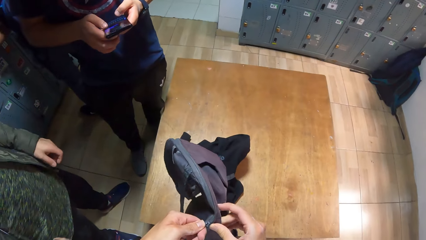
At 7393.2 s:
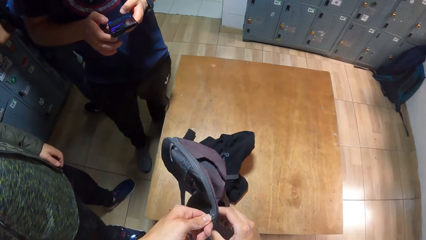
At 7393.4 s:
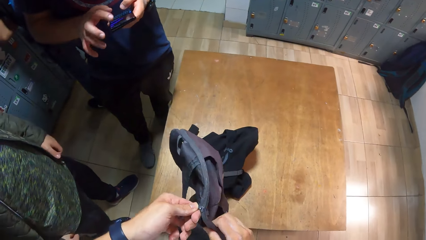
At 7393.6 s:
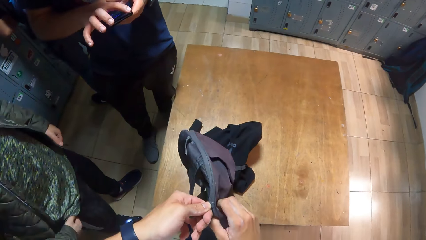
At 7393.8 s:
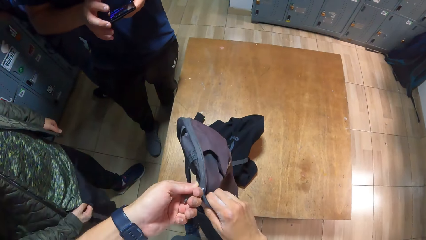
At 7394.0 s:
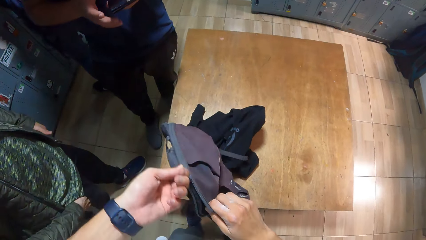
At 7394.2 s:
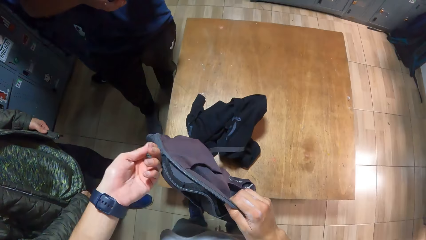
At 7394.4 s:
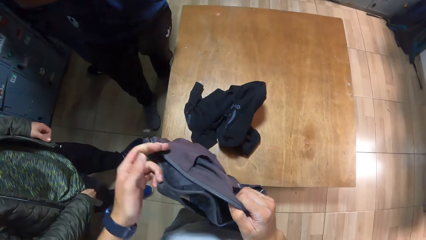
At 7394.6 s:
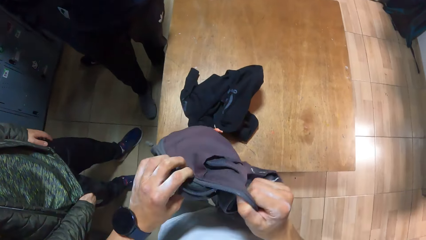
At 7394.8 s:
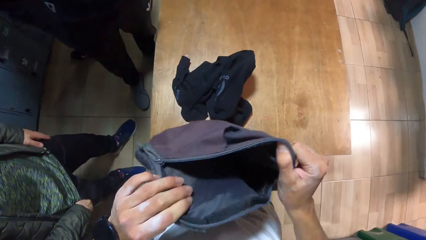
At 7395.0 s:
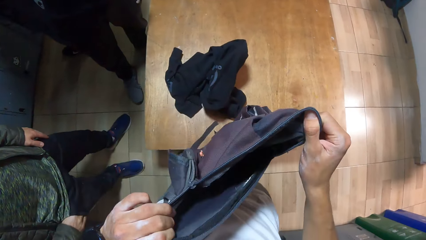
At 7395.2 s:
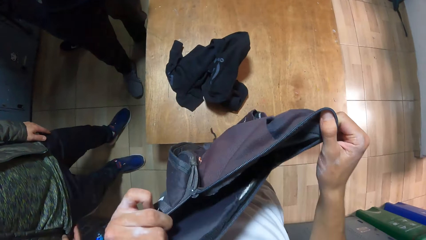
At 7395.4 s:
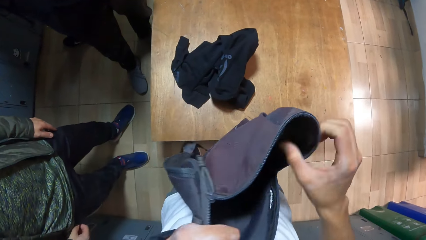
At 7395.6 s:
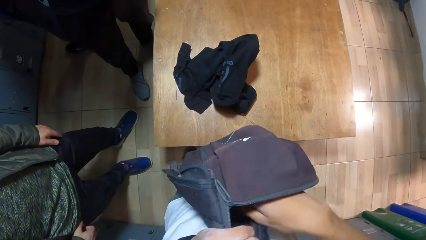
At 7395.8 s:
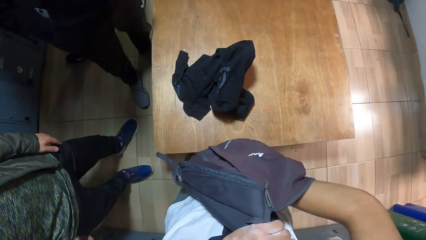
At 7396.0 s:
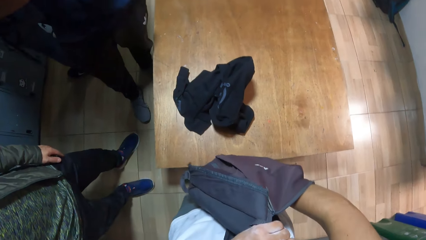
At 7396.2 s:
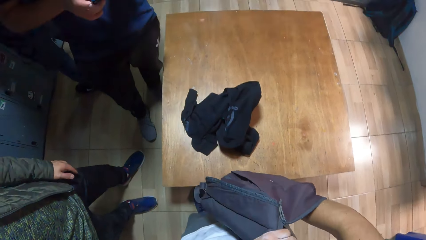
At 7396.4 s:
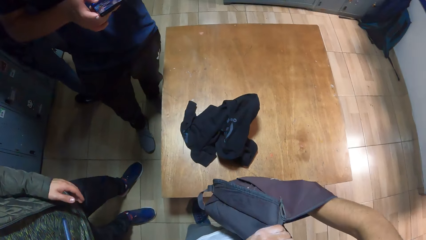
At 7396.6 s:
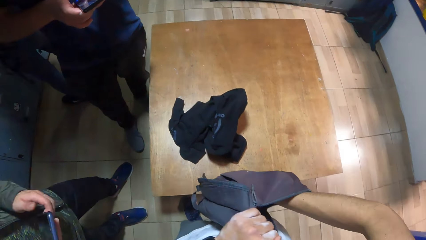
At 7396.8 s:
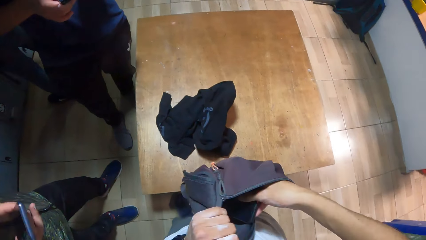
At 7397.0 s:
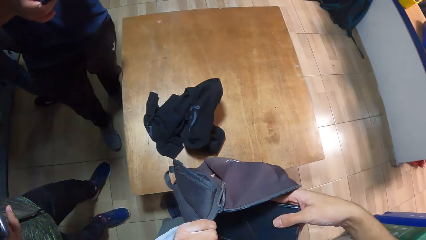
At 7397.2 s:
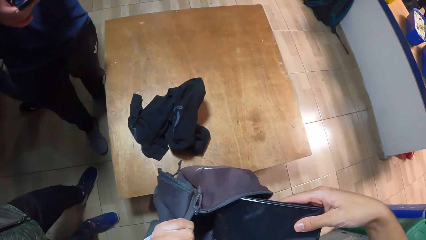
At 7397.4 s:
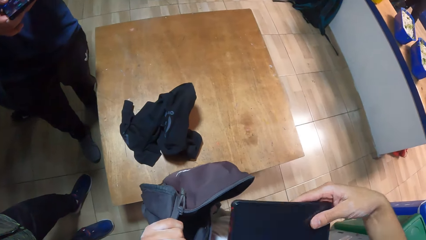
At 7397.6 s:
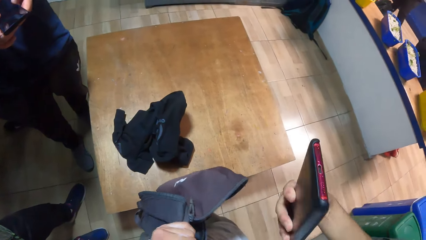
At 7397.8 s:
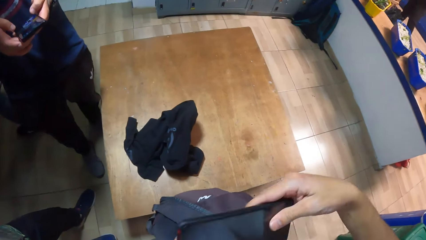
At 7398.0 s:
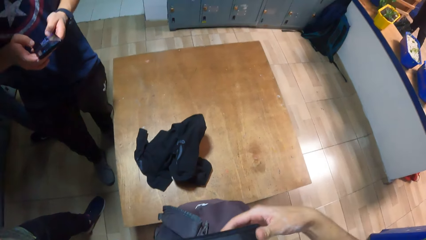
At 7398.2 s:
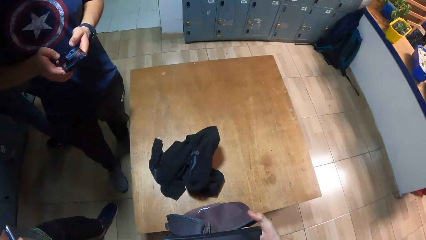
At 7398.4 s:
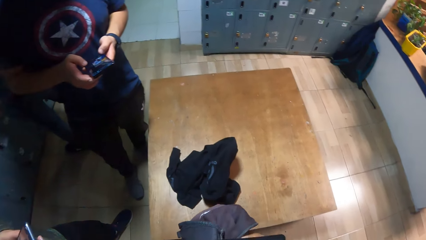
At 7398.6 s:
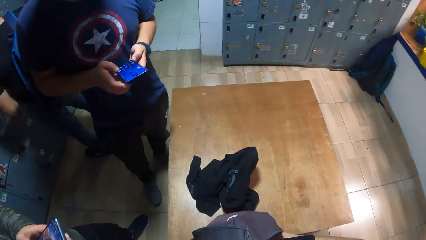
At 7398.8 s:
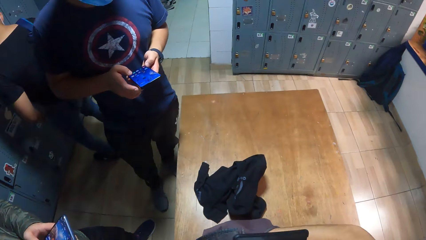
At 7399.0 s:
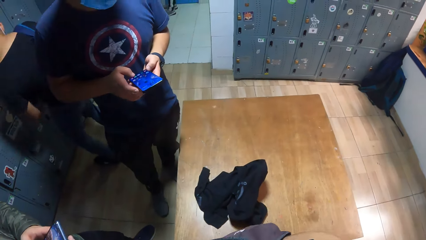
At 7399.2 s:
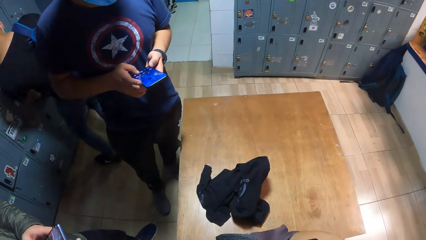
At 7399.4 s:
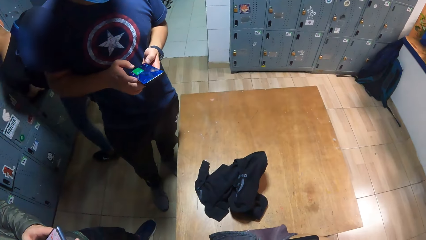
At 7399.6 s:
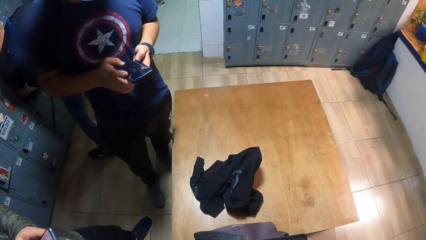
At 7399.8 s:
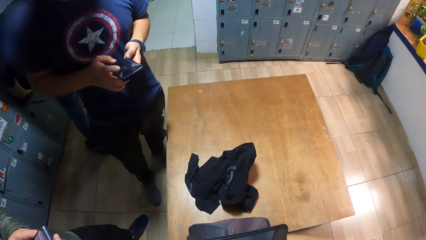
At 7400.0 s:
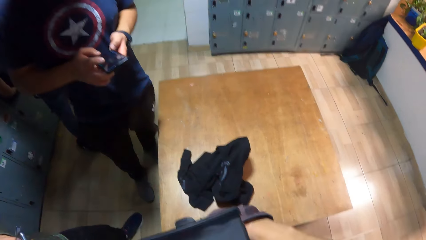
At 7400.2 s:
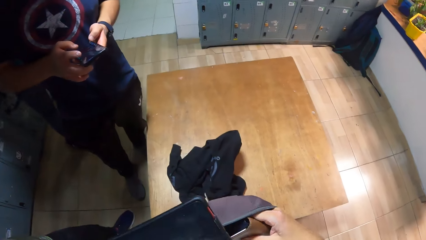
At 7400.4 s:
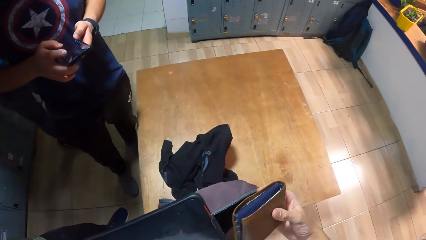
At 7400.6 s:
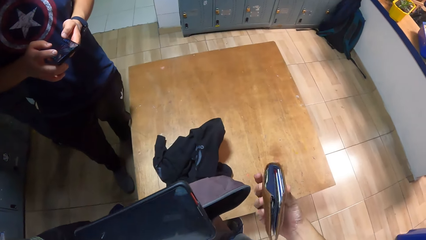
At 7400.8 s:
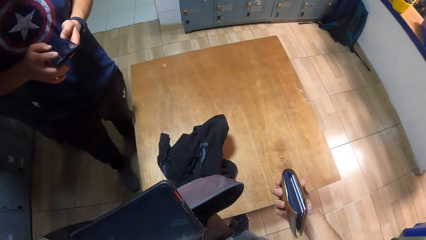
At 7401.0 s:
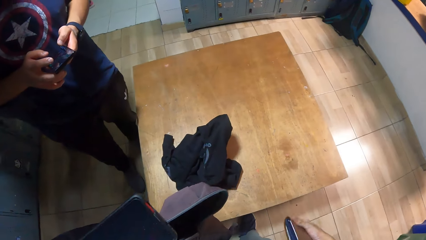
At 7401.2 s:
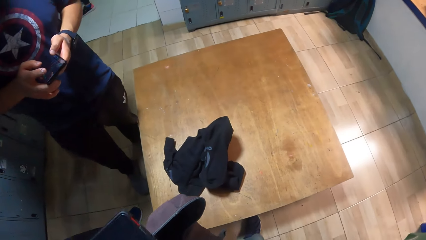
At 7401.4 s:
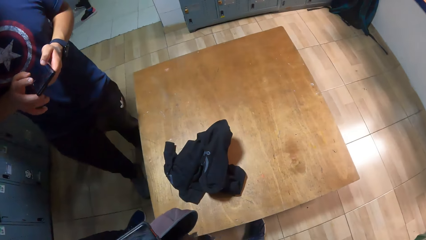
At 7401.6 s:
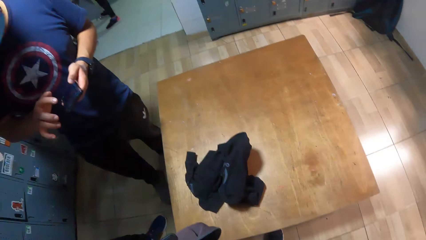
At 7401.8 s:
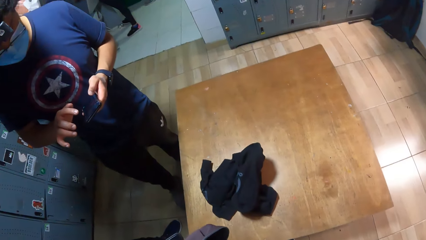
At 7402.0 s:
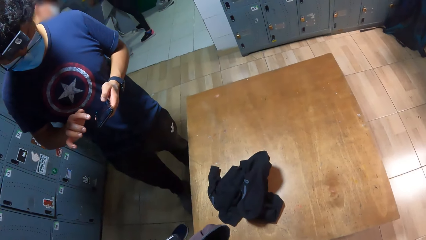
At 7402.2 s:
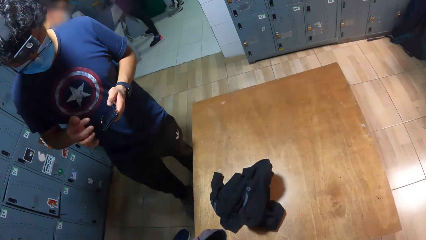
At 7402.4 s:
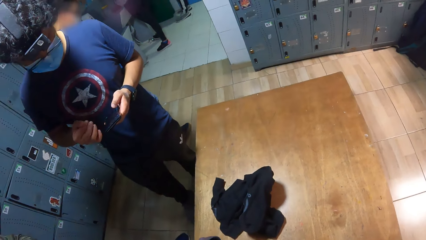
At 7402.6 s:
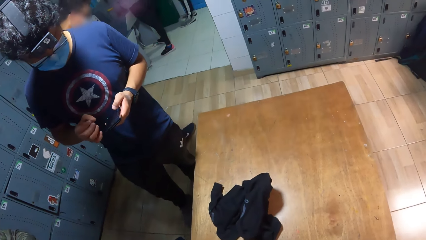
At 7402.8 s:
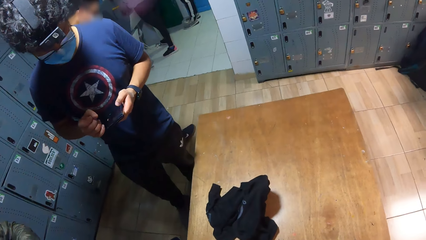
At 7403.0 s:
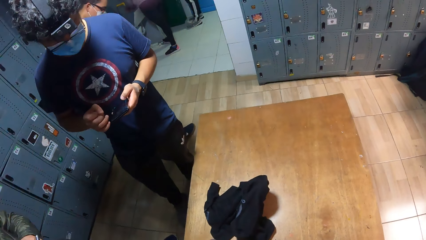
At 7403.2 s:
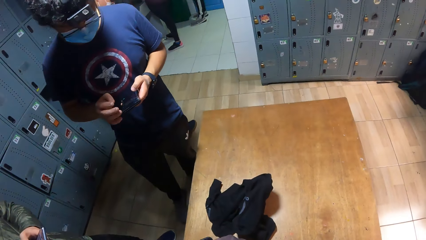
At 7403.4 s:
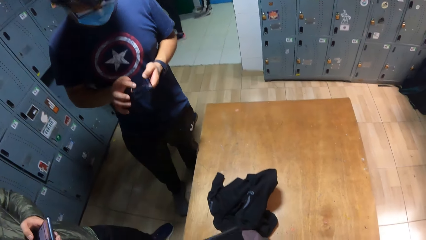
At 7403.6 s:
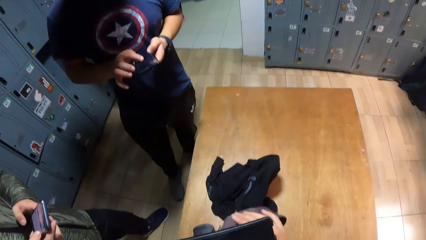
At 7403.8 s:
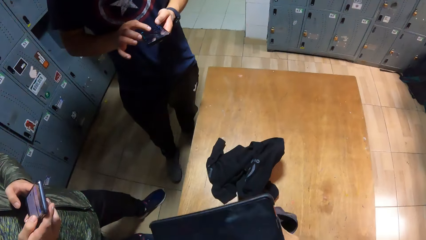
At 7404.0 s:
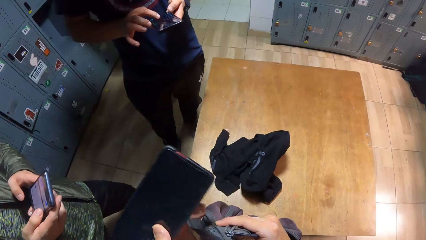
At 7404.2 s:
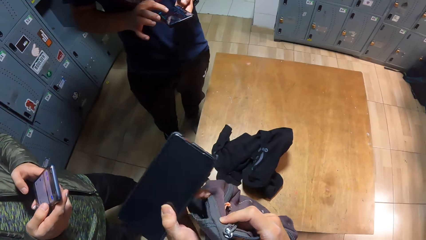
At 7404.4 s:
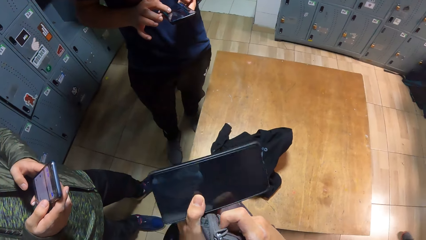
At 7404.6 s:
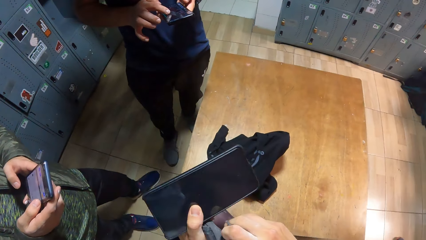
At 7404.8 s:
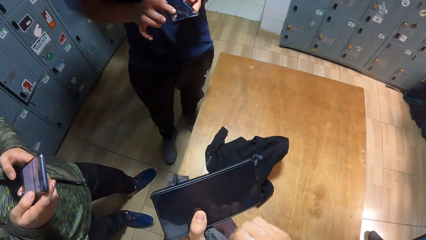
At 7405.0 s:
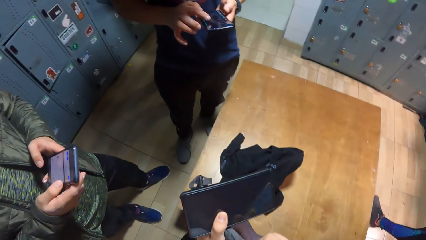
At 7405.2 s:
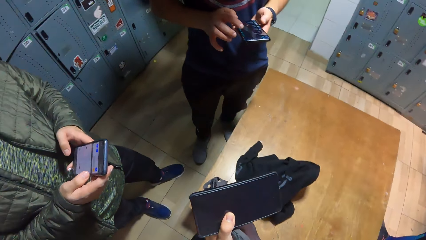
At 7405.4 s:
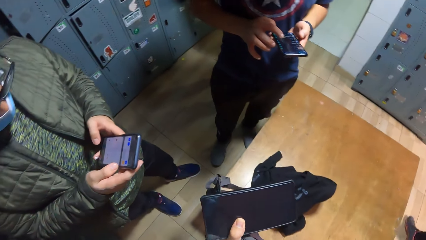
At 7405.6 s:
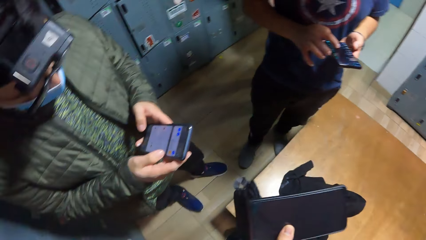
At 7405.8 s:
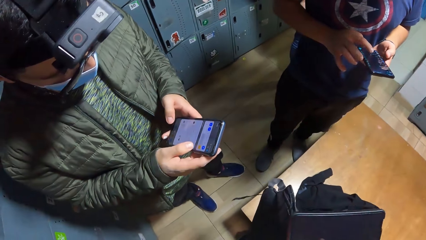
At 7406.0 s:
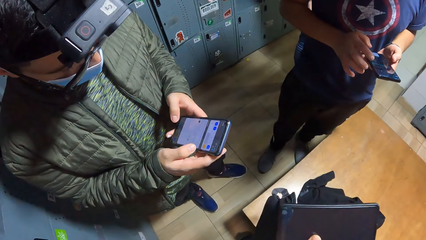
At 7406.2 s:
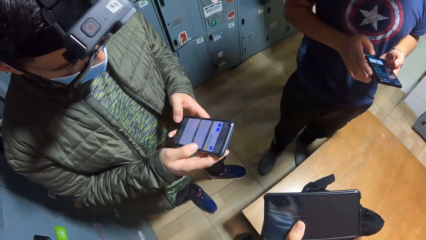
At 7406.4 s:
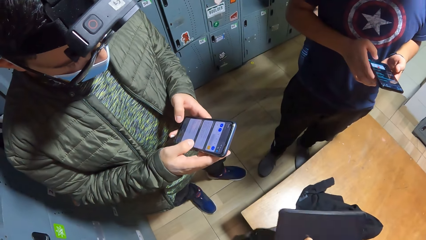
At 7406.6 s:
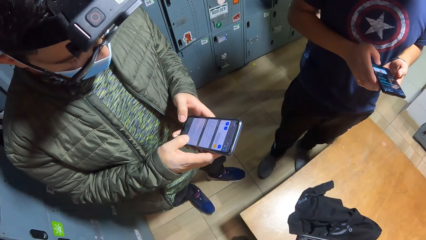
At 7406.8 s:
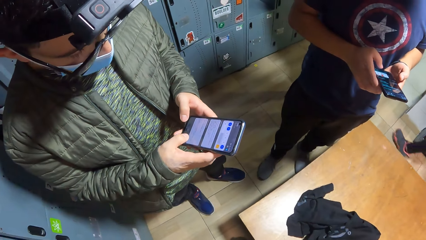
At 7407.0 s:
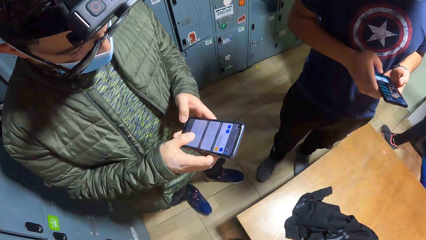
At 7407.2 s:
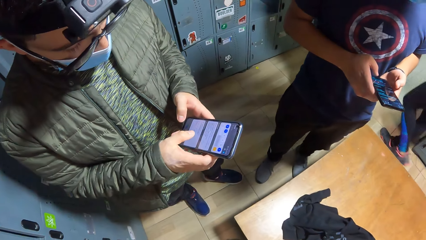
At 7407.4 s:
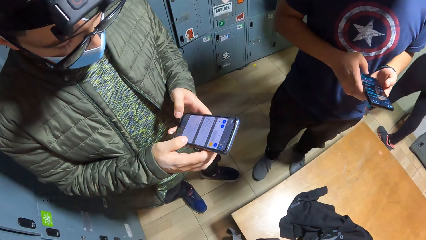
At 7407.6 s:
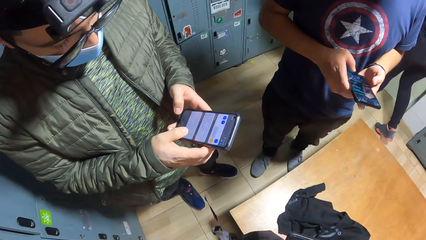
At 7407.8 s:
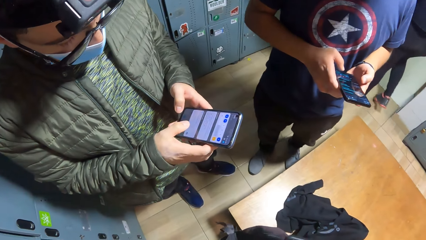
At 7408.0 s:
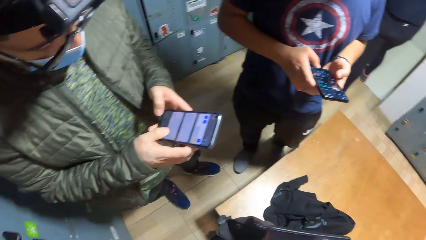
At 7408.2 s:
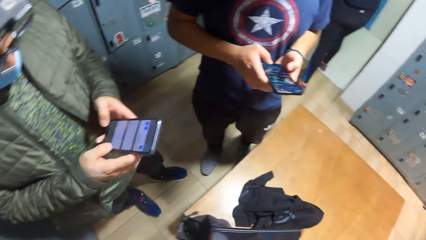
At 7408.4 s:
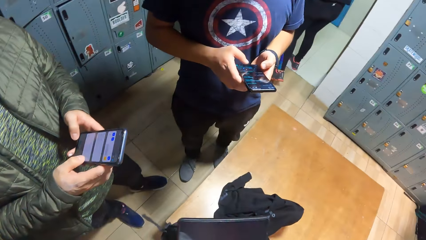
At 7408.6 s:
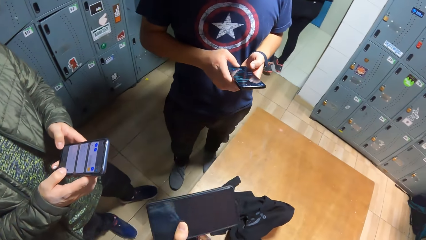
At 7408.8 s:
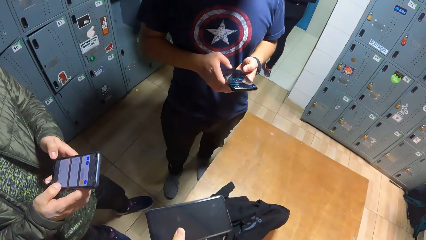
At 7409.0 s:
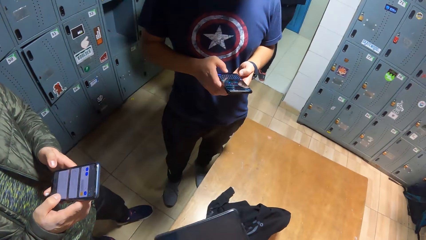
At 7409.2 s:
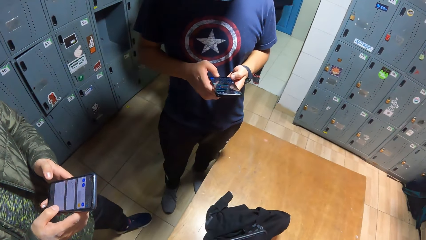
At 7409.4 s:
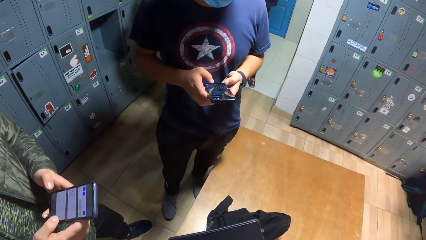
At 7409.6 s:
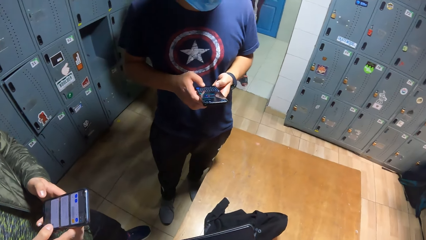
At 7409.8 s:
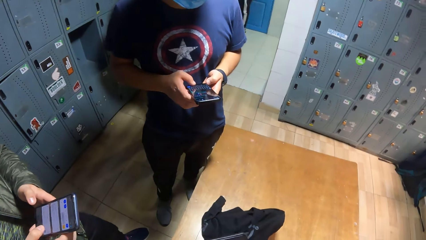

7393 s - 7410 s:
A man operates the phone. The camera wearer opens the zip. He opens the bag with both hands. He puts his right hand in the bag. Another man holds a phone with both hands. The camera wearer pulls out a phone from the bag with his right hand. He passes the phone to his left hand with his right hand. He puts the phone in the bag. He holds the phone with his left hand. He puts his right hand in the bag. He pulls out a wallet from the bag with his right hand. He zips the bag with his right hand. He looks around. The other man operates the phone.
